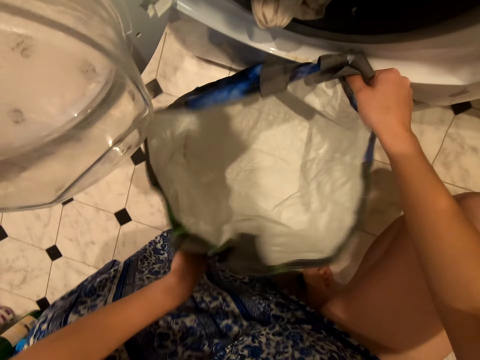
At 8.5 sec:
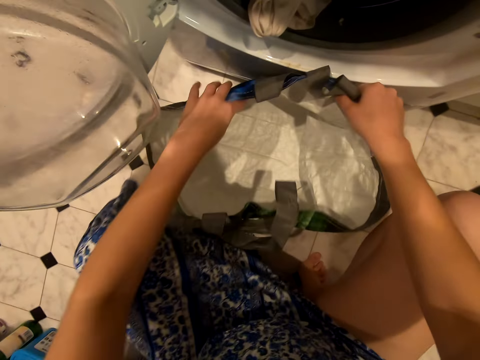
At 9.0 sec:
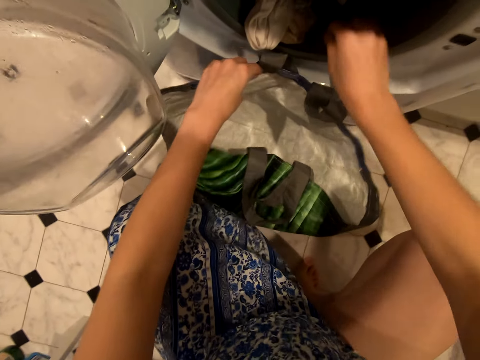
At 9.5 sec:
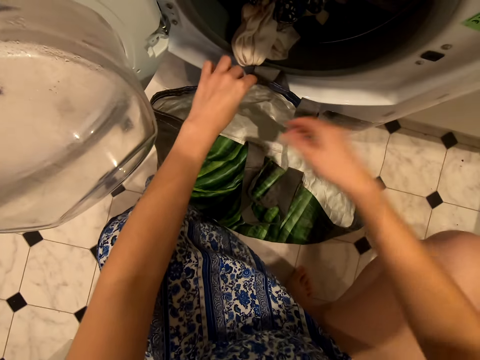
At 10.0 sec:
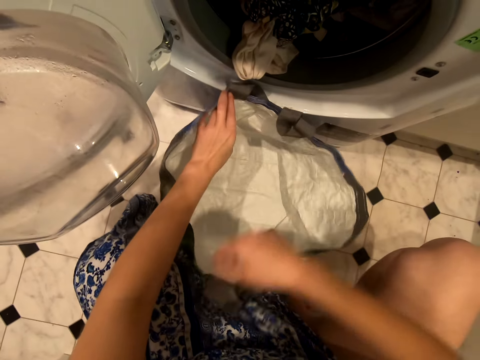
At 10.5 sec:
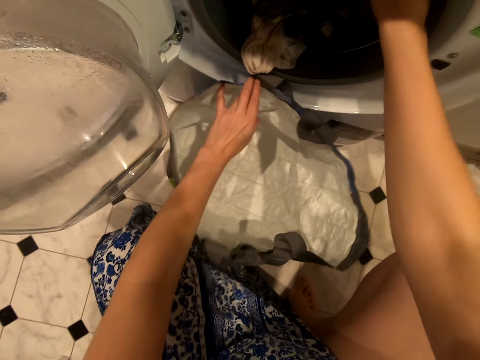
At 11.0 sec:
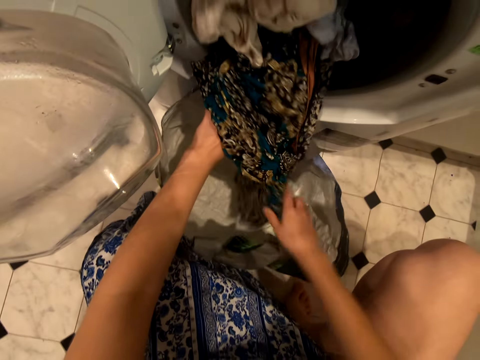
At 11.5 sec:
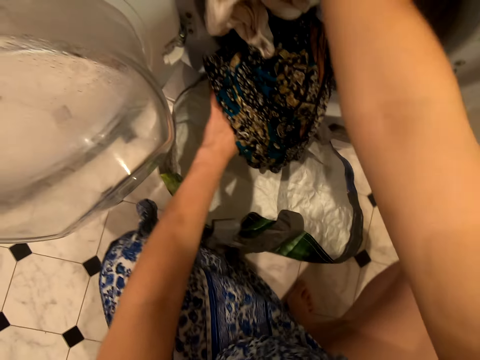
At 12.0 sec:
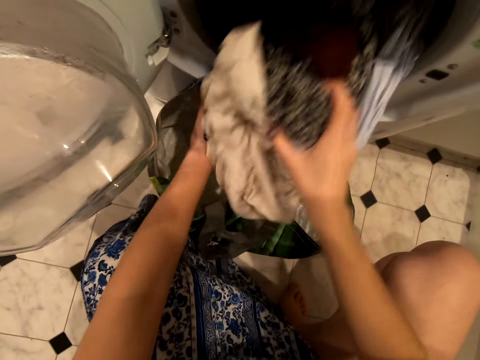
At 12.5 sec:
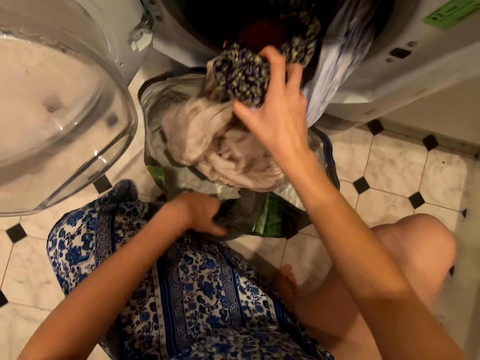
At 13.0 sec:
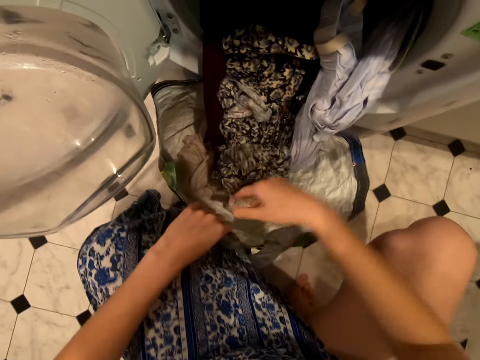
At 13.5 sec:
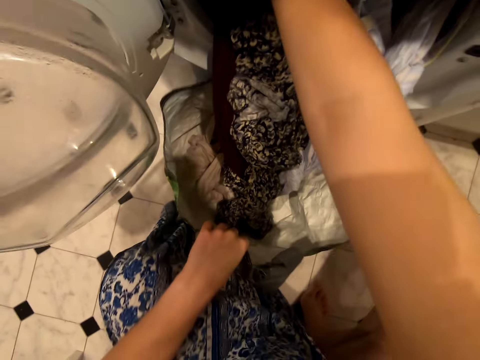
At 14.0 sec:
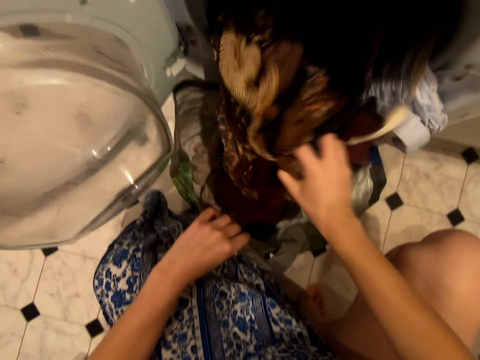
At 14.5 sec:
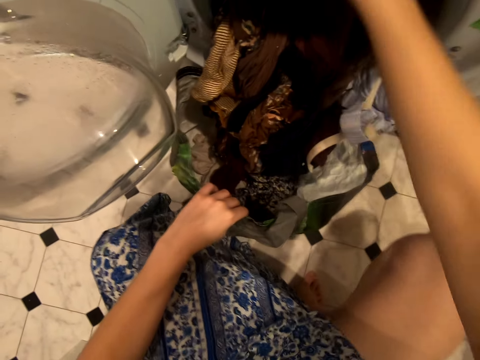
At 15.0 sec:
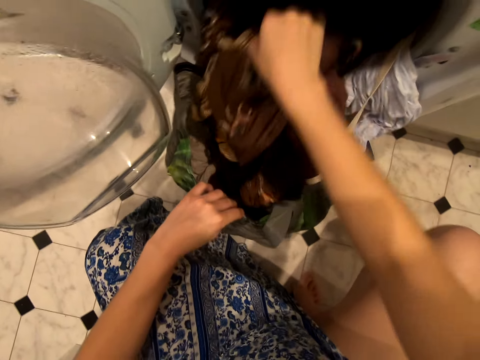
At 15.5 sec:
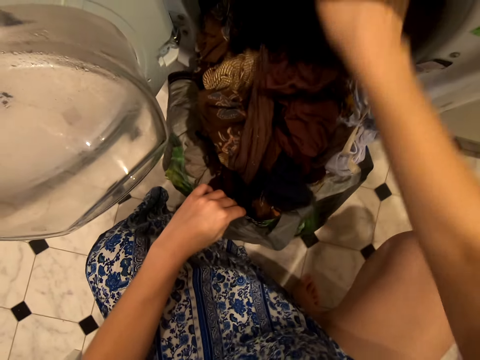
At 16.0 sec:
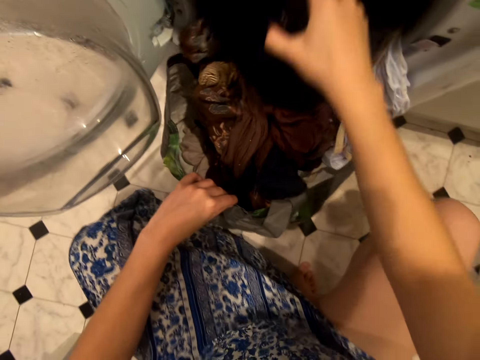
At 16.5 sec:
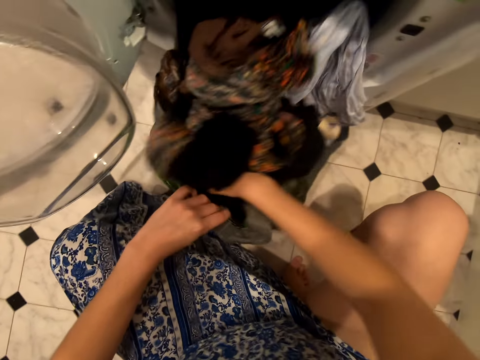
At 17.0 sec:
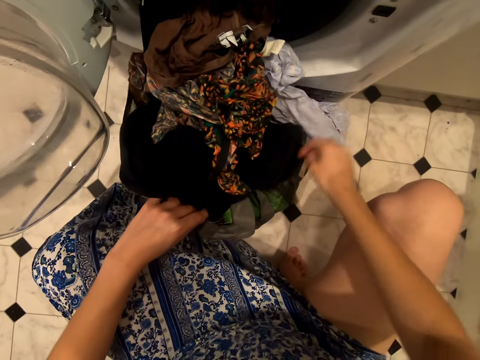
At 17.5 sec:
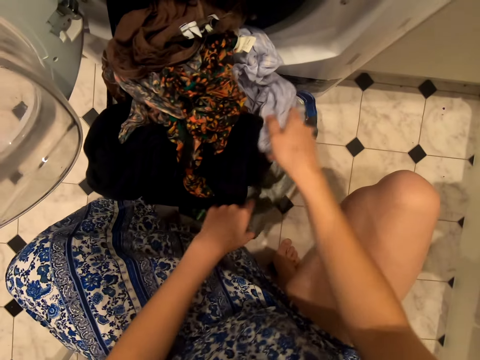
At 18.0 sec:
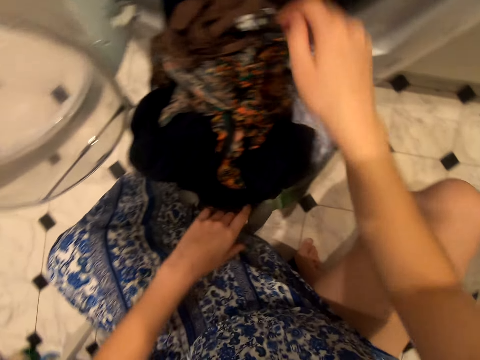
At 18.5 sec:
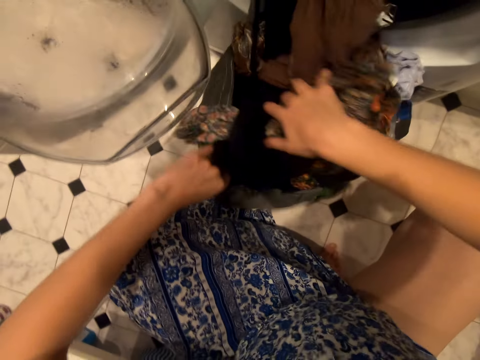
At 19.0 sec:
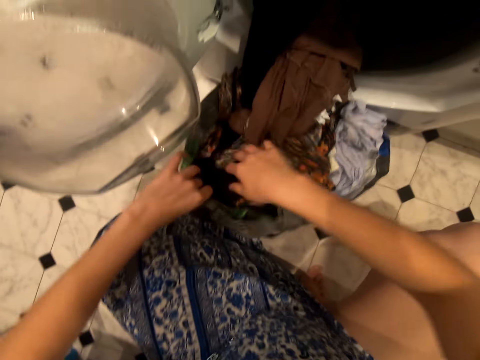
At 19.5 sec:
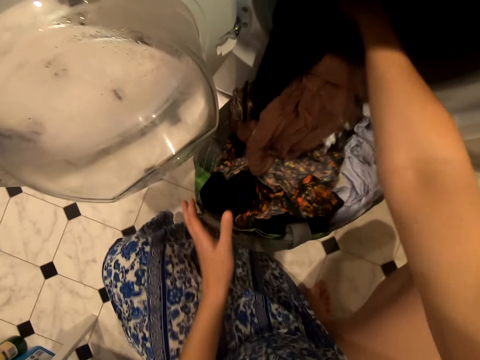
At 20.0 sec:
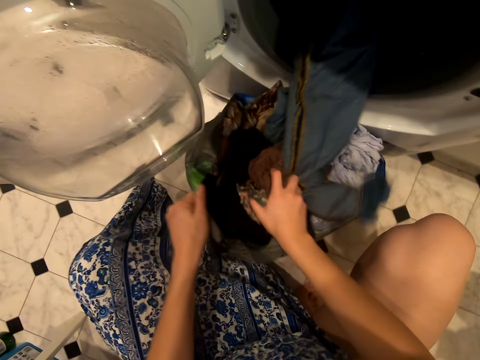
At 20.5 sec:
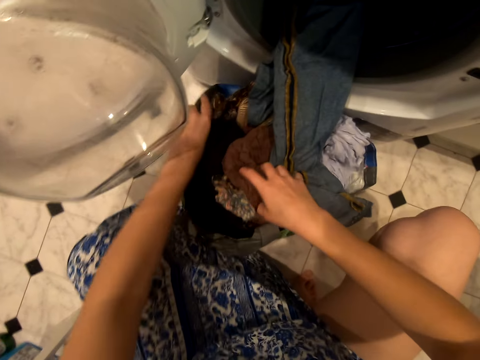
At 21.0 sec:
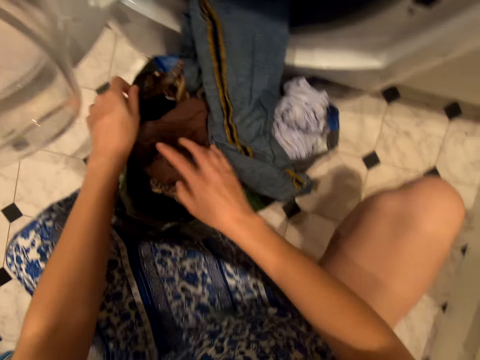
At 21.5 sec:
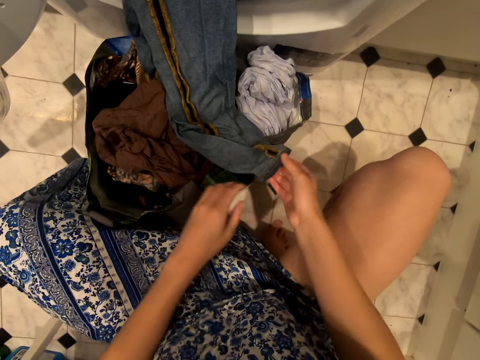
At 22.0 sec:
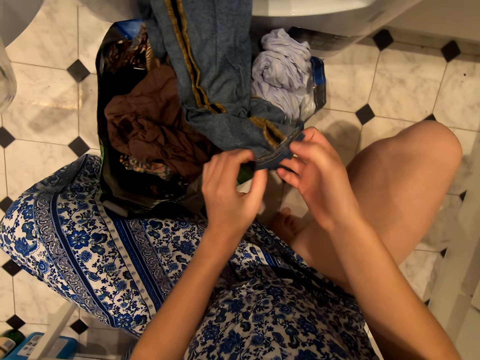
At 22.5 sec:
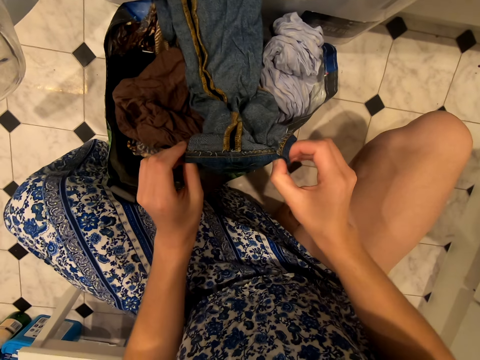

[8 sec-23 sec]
The camera wearer moves clothes from the washing machine to the laundry bag.

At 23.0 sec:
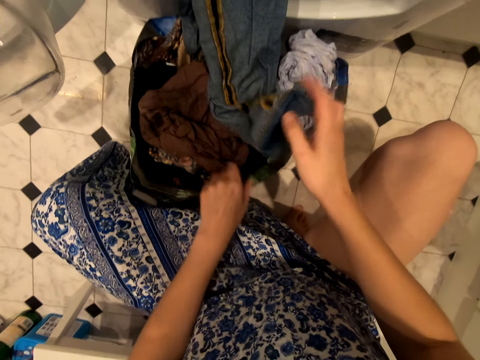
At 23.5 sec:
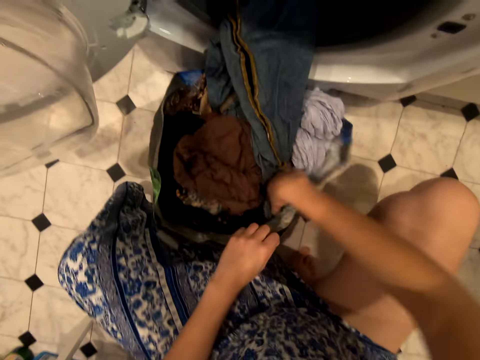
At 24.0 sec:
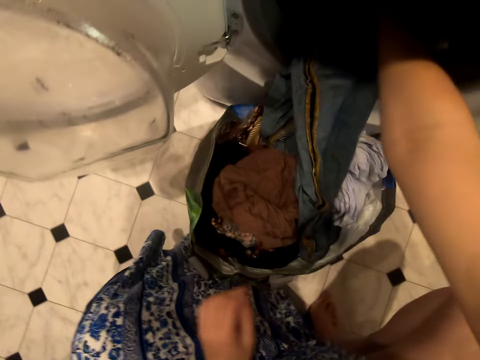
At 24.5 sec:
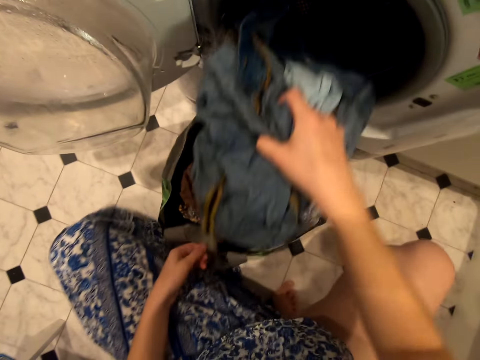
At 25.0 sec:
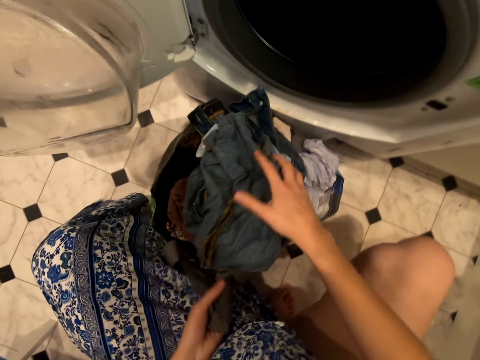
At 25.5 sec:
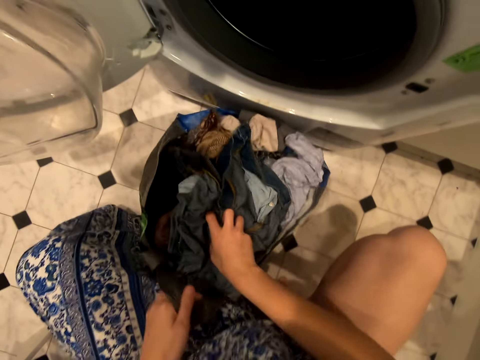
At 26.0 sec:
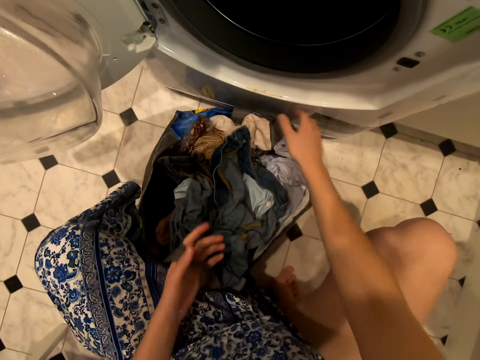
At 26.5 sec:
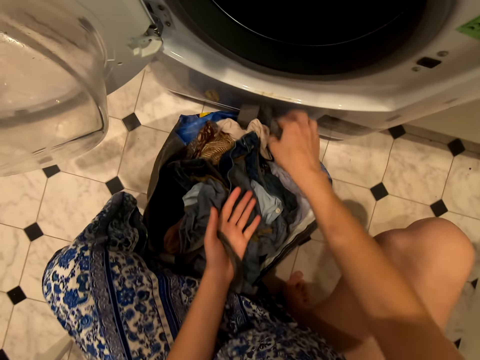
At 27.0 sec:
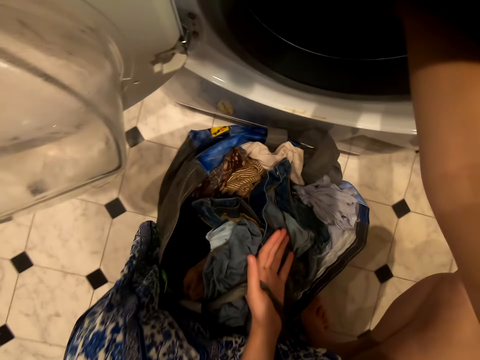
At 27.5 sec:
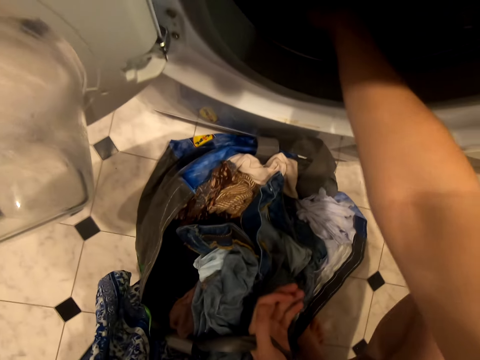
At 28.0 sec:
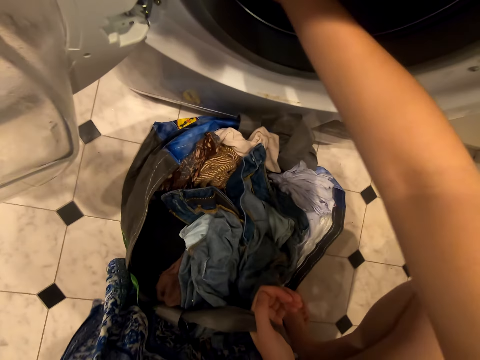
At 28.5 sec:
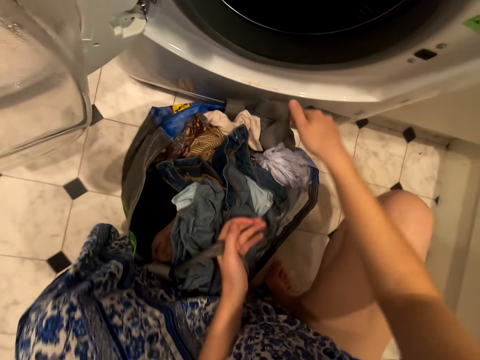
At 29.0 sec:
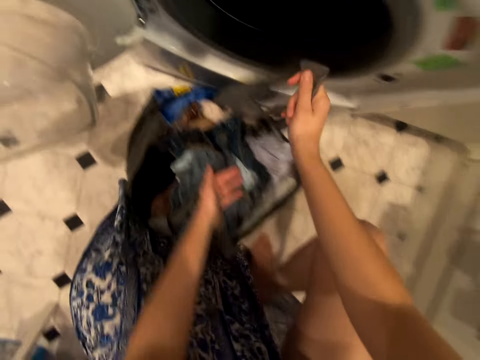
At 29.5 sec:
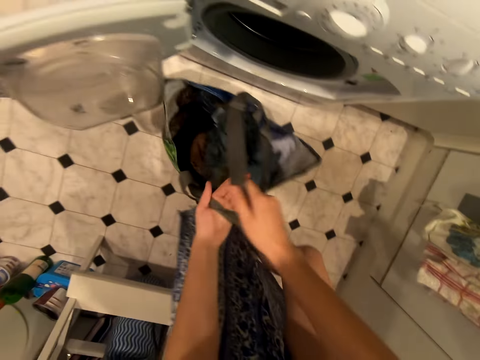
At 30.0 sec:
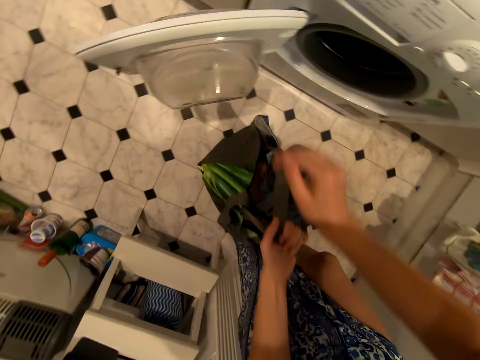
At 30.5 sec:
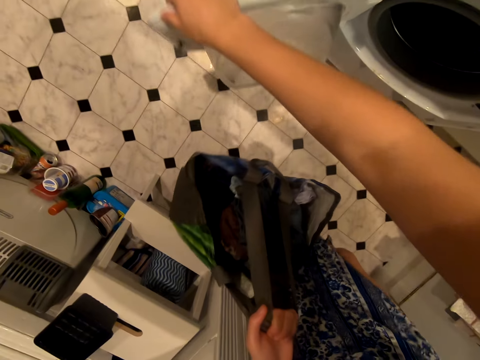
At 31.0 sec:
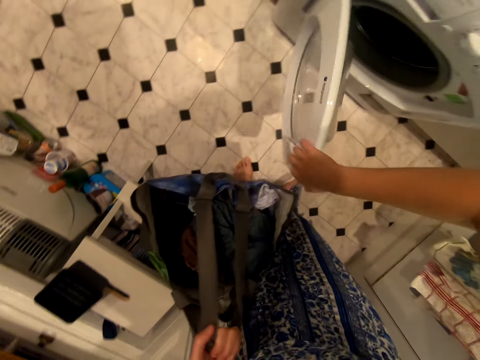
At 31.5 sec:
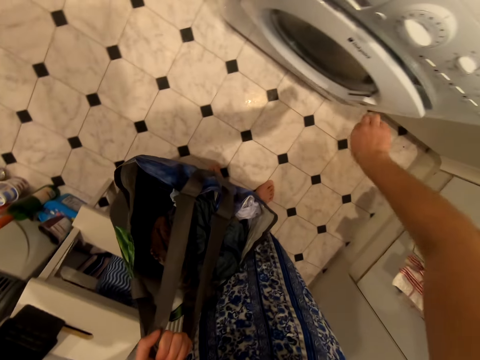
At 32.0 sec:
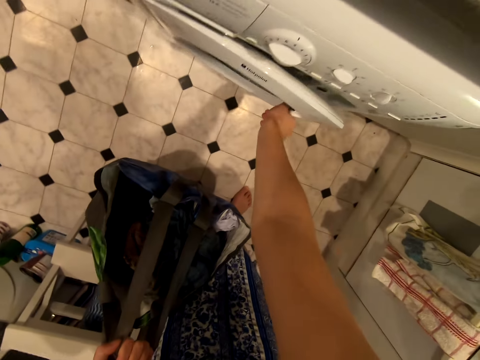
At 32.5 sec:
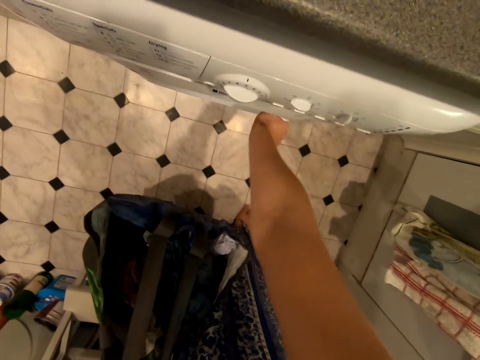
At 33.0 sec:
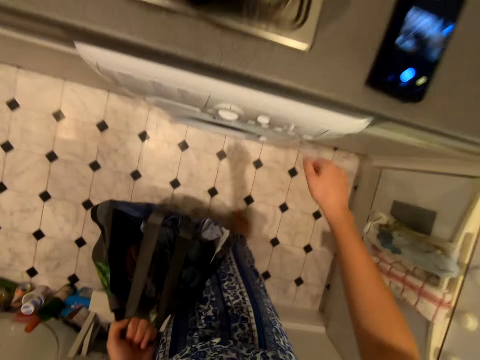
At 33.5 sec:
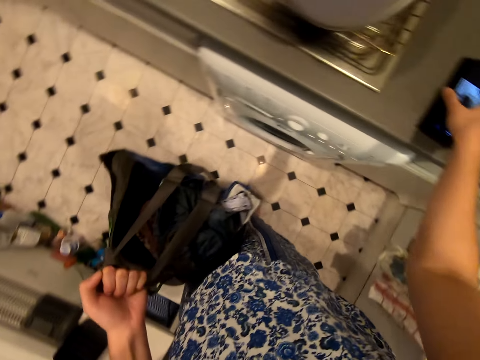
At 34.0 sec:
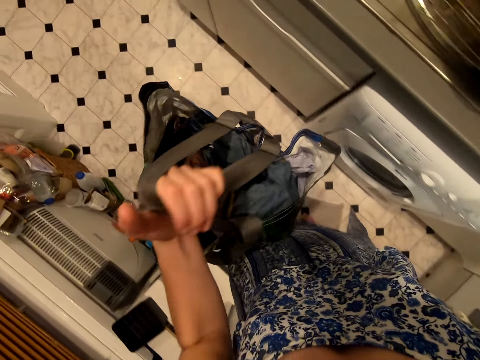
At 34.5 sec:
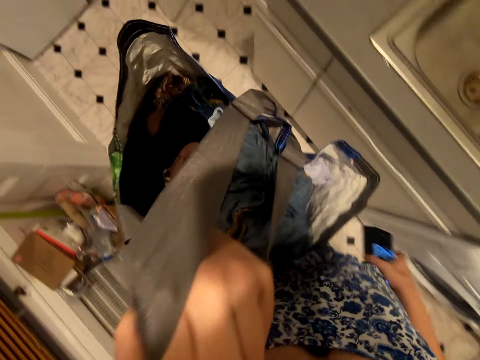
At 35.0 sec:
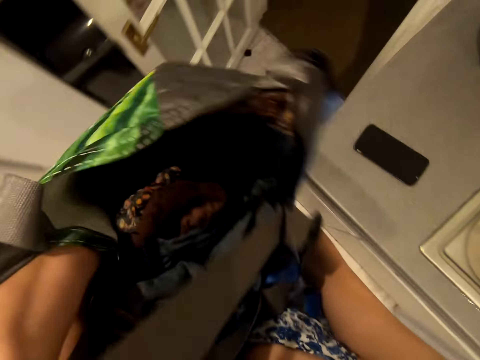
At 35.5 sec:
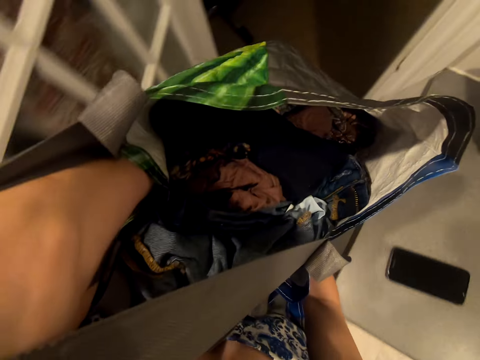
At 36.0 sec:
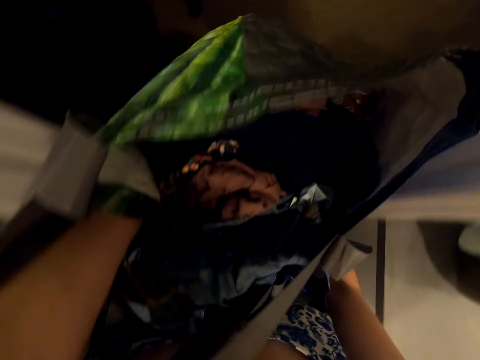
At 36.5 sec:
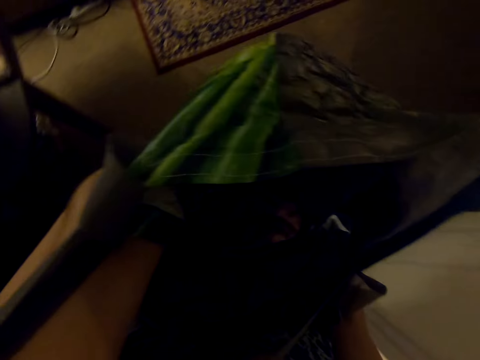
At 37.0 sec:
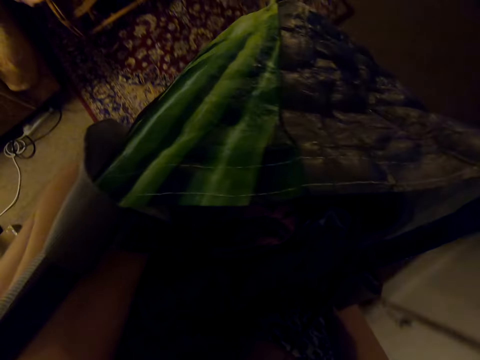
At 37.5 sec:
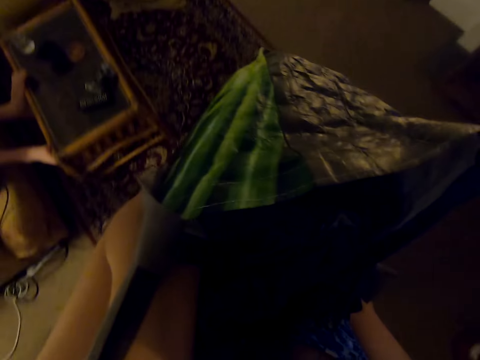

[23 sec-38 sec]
The camera wearer carries the bag. They close the washing machine, pick up the phone, and walk to the bedroom.
